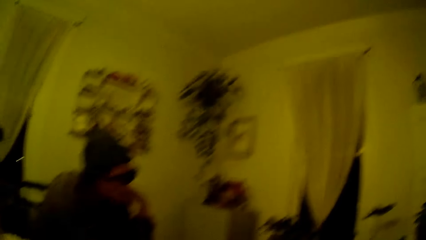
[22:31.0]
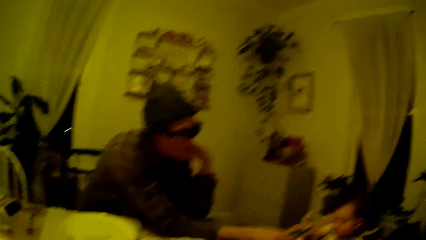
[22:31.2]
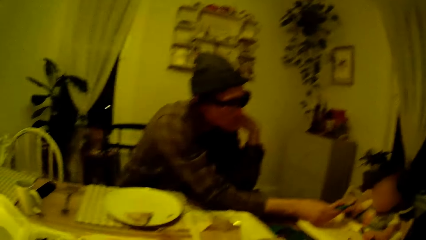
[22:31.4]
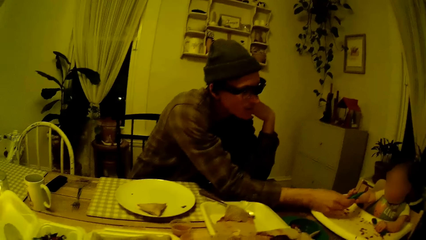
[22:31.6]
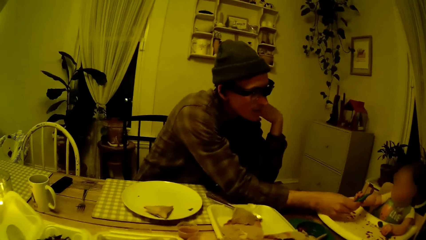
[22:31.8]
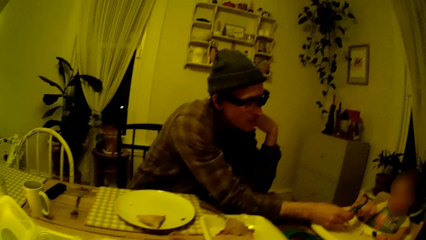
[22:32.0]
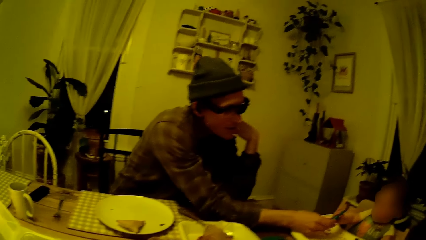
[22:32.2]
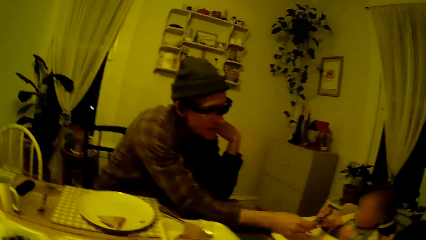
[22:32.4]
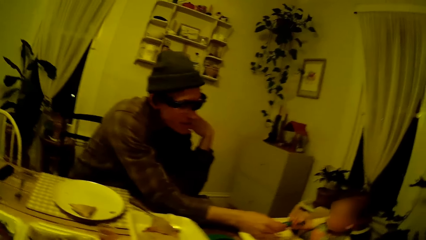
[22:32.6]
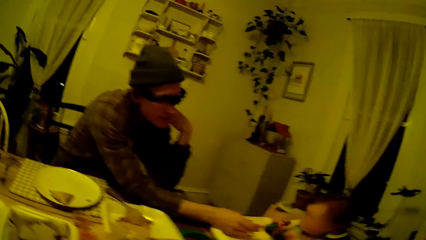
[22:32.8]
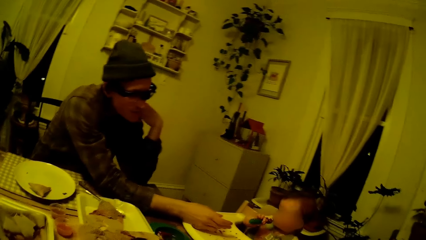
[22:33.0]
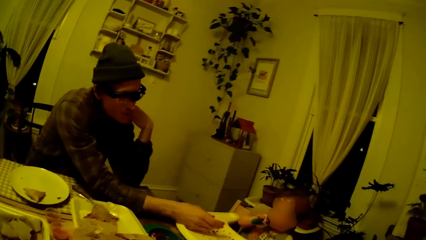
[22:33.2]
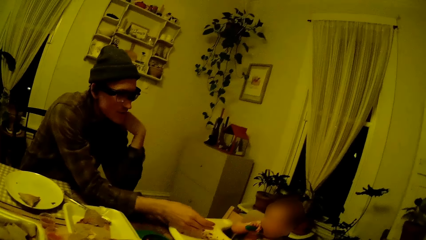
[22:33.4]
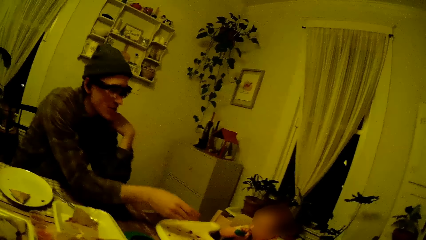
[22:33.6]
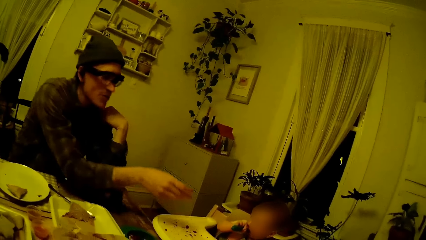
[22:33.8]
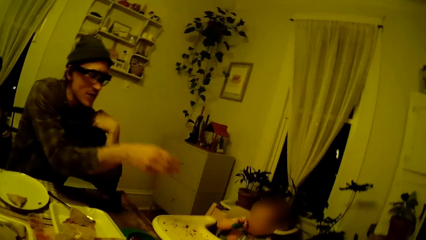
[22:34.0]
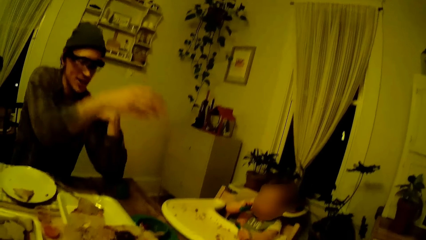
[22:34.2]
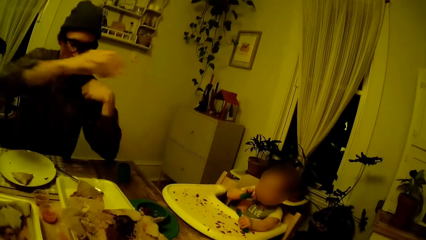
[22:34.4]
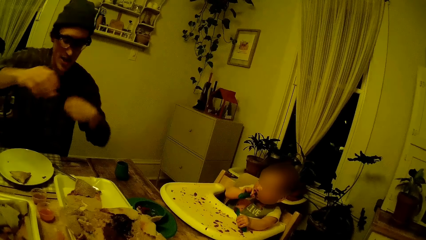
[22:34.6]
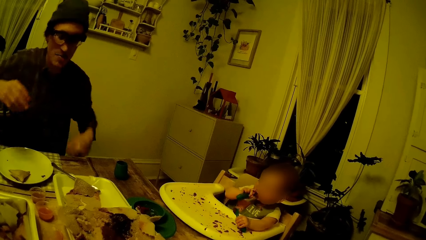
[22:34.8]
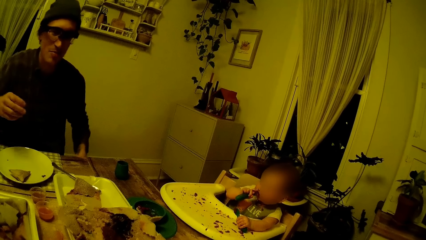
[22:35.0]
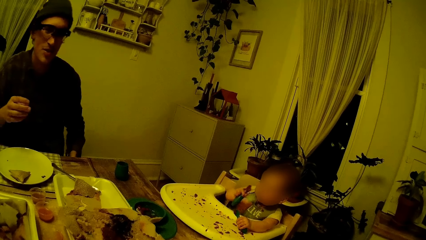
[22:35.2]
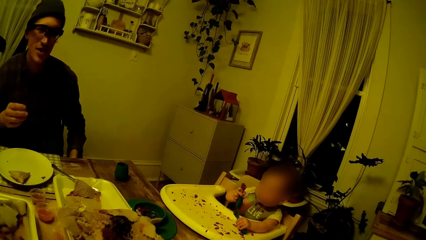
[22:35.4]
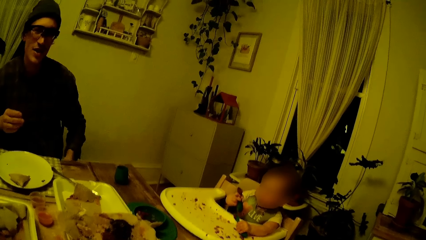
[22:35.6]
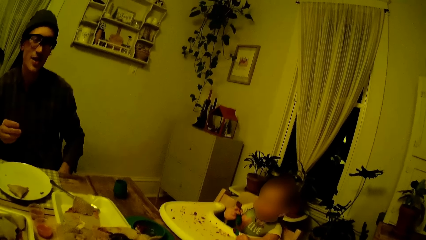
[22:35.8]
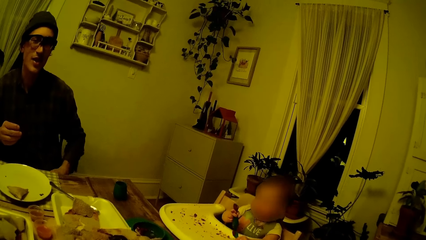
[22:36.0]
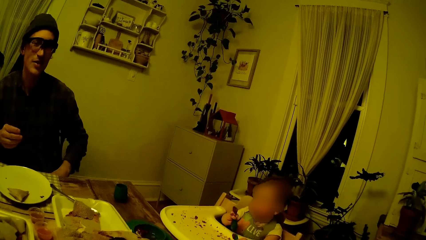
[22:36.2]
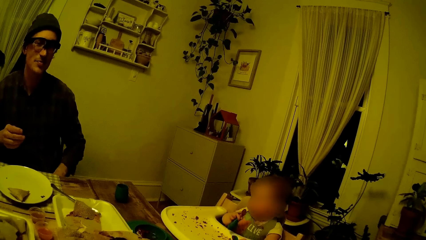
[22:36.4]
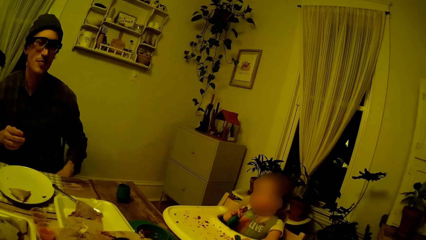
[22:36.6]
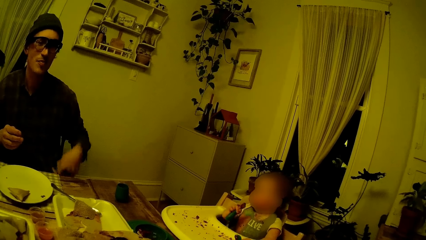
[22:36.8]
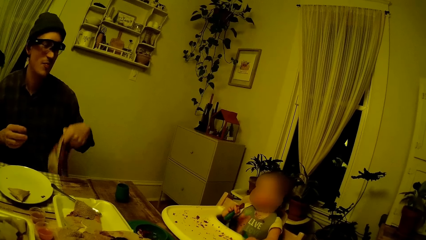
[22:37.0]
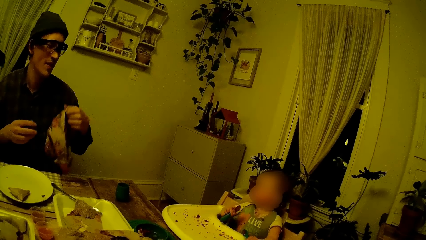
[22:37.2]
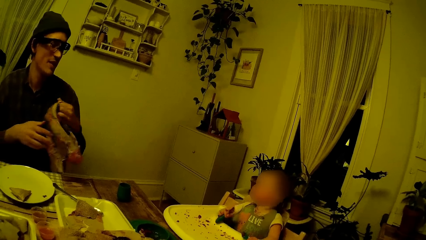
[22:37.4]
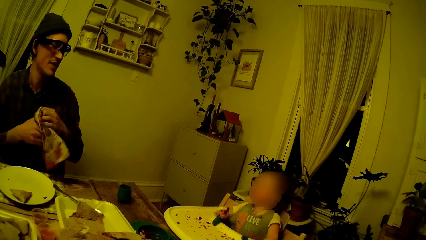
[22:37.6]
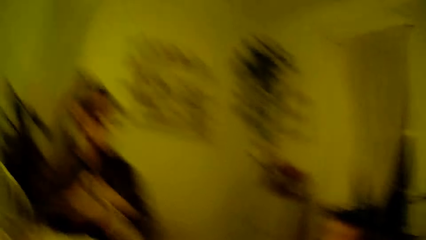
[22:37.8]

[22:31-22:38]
A baby takes a spoon from a man. The baby puts the spoon into its mouth. A man talks to another man. The first man takes the towel.

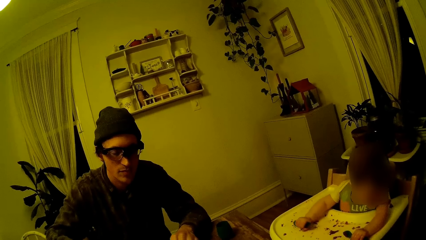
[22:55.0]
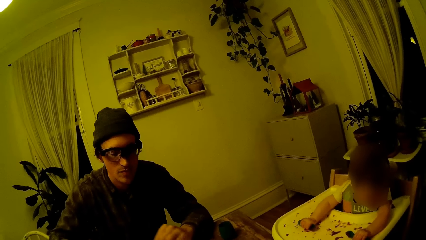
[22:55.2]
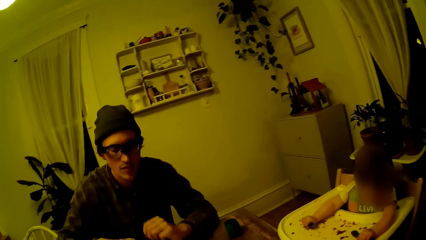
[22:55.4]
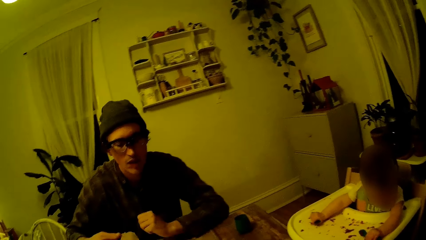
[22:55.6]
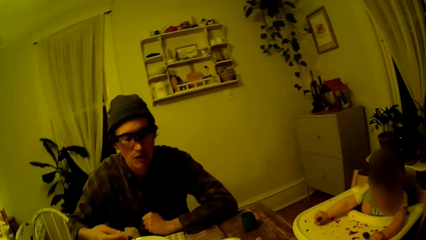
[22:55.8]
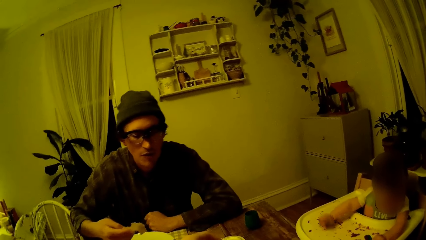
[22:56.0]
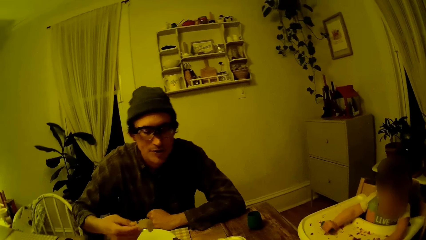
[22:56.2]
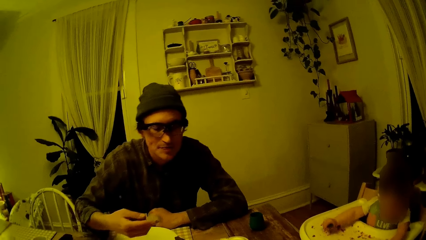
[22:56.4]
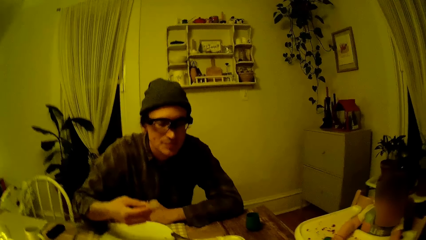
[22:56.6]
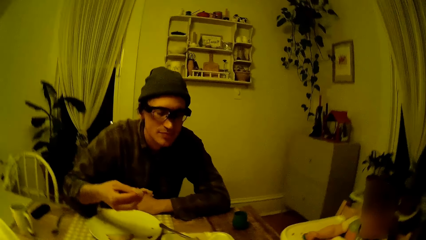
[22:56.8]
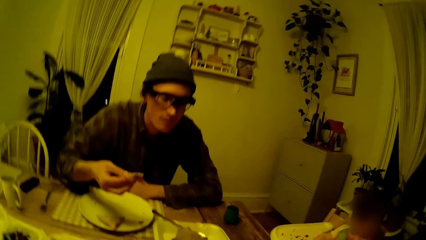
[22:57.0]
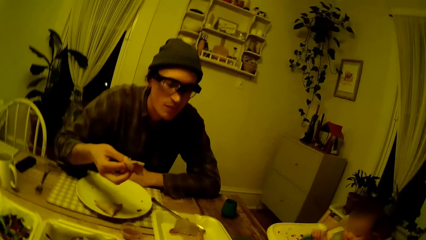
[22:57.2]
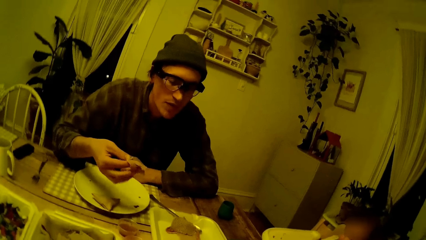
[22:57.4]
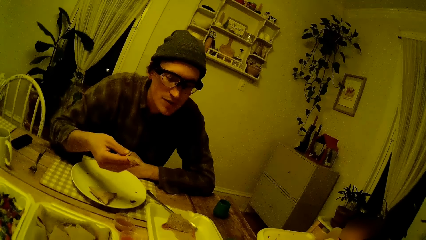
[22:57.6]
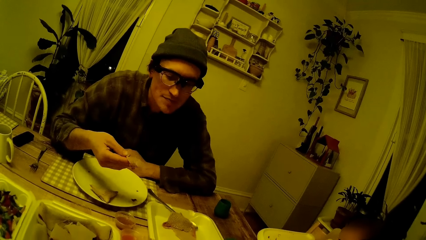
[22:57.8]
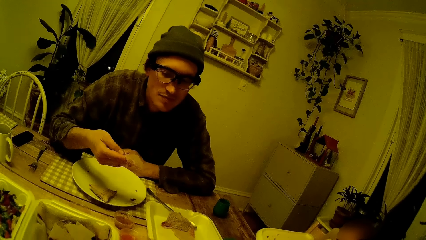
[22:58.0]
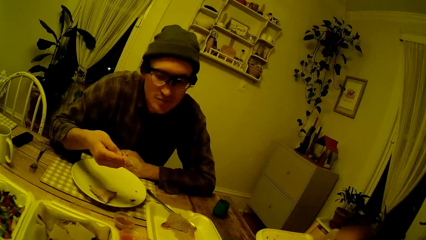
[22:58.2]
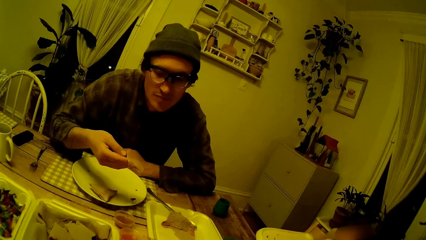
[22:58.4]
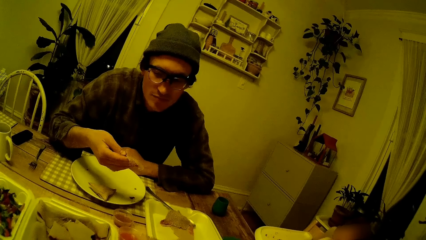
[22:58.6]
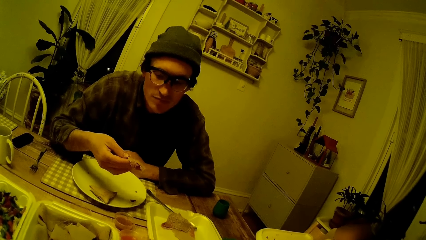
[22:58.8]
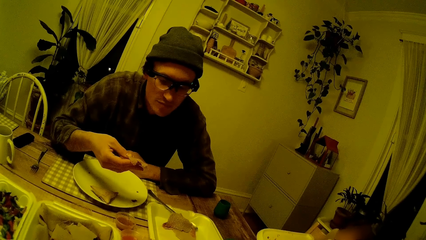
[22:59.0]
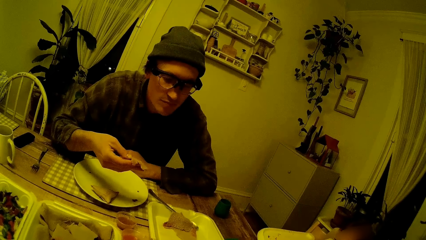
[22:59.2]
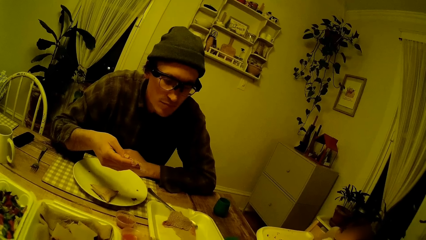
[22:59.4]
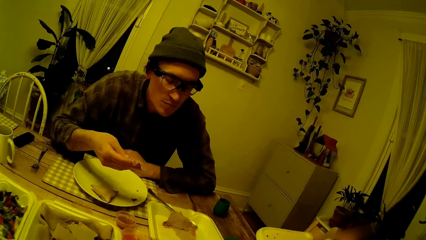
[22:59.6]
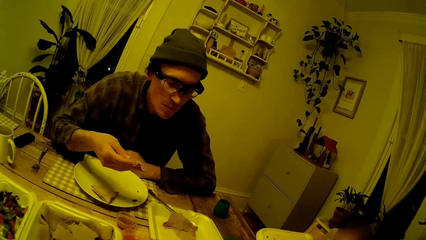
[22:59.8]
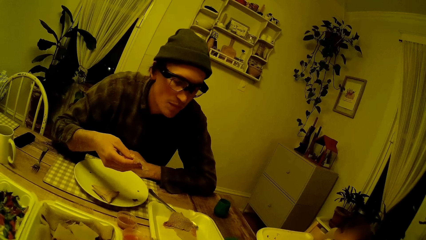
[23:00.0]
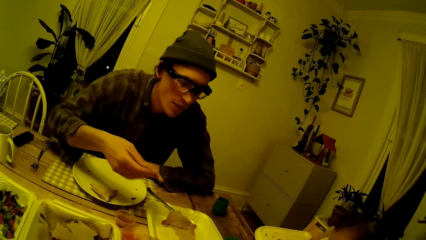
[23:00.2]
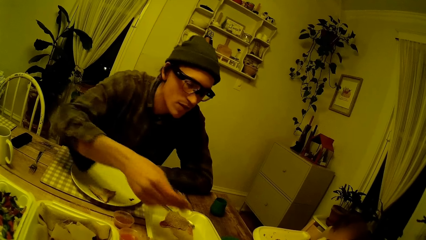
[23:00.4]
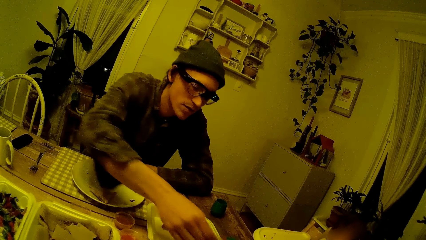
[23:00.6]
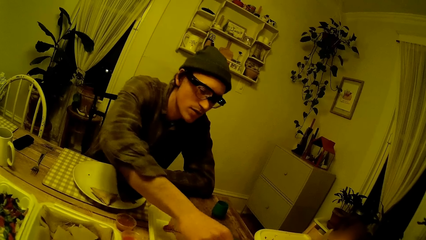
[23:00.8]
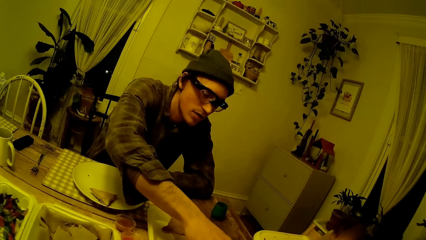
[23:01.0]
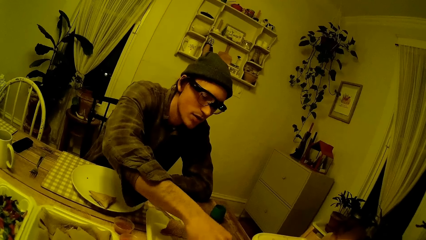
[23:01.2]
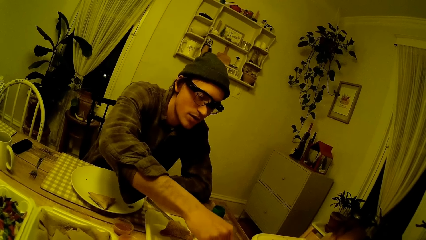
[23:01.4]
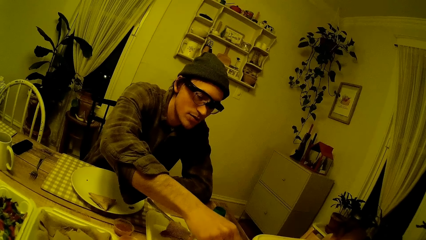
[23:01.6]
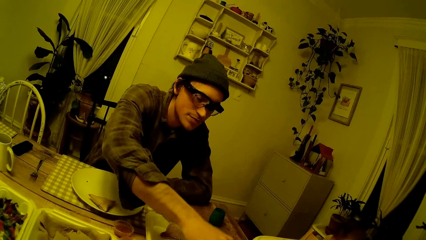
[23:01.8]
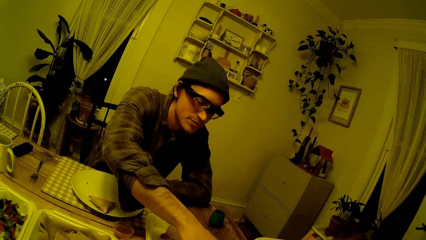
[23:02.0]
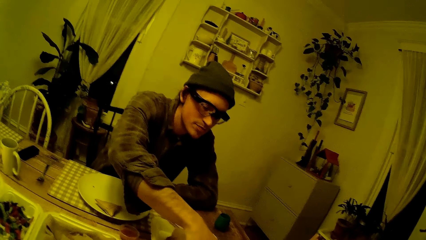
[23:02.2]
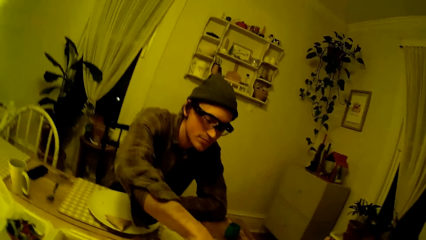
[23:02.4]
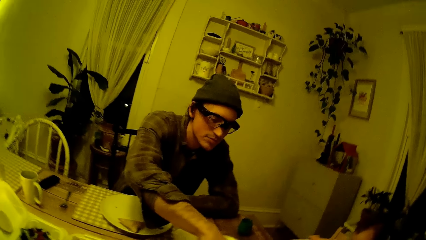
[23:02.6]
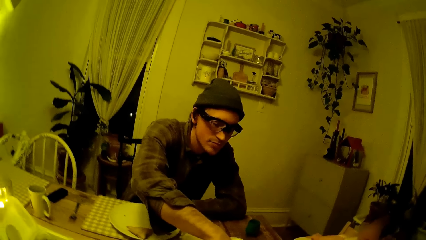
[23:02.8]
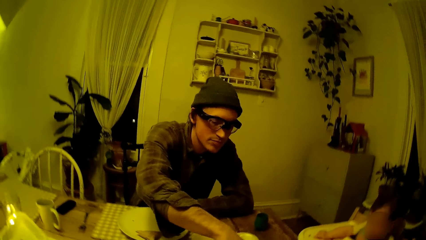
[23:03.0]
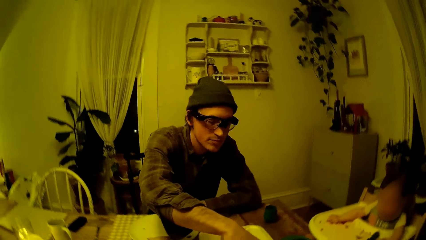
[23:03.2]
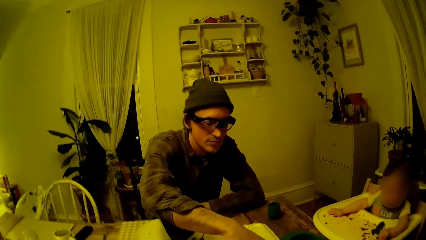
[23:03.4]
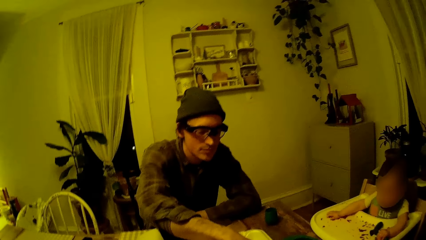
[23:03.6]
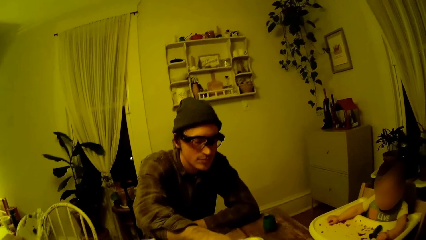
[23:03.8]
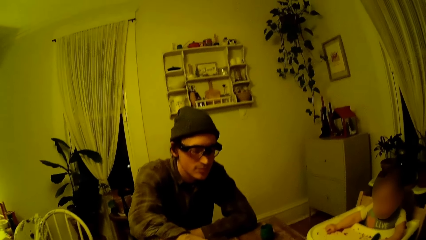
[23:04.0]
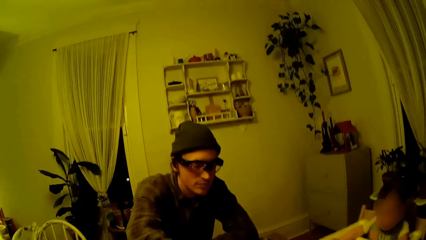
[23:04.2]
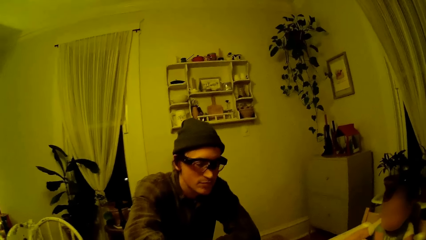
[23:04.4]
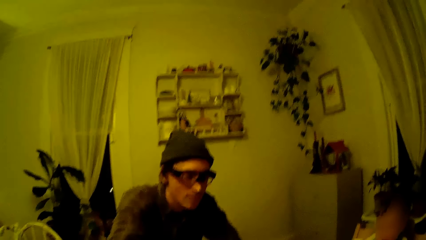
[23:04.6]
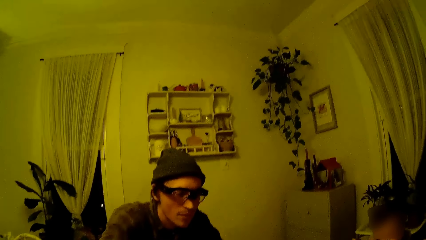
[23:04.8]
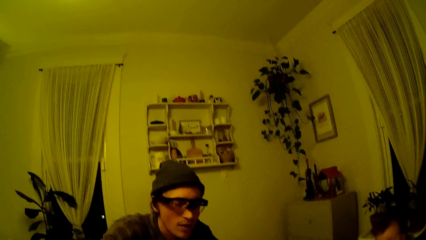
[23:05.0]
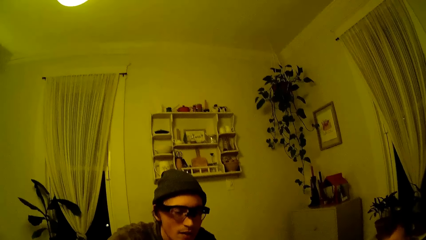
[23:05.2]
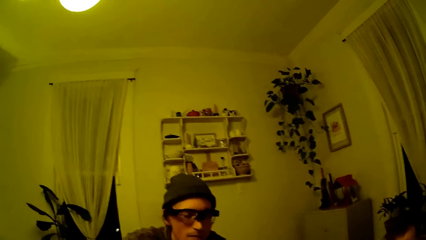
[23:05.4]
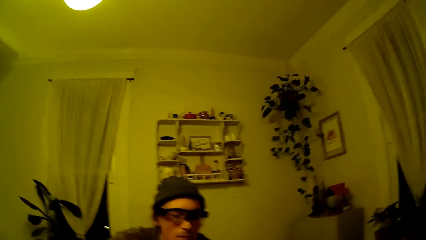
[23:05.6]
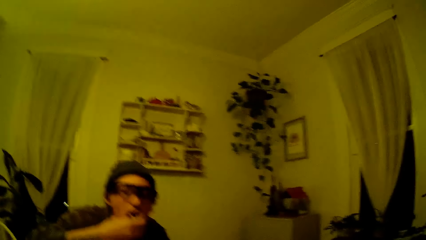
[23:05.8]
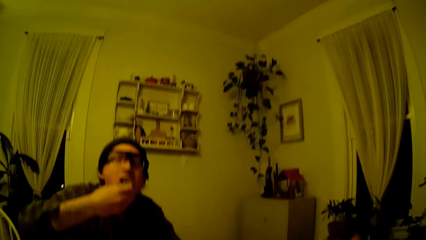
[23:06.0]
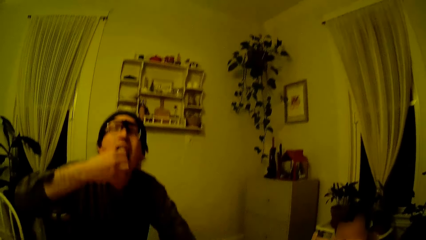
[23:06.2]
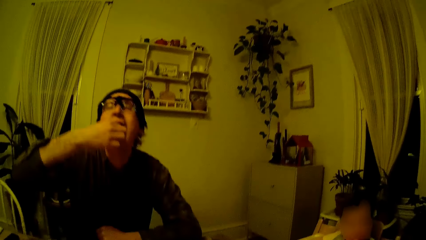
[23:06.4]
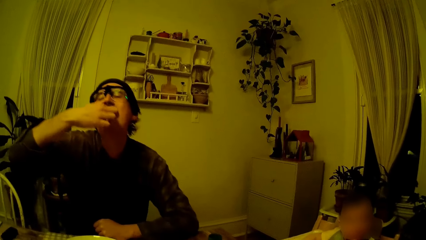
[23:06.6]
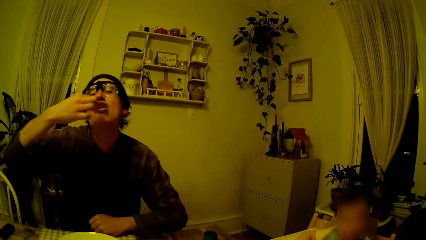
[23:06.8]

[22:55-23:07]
A man holds the crepe with his right hand. The man places the crepe in a plate on the table. The man puts the crepe in his mouth with his right hand.
